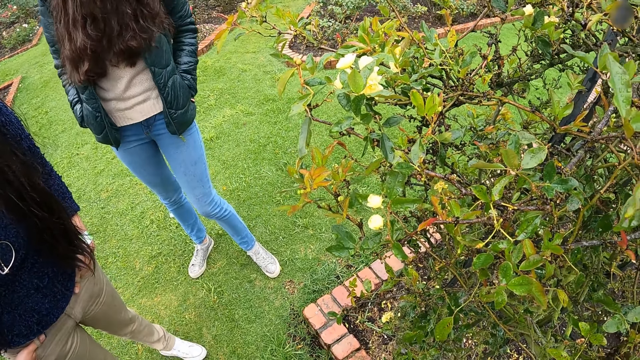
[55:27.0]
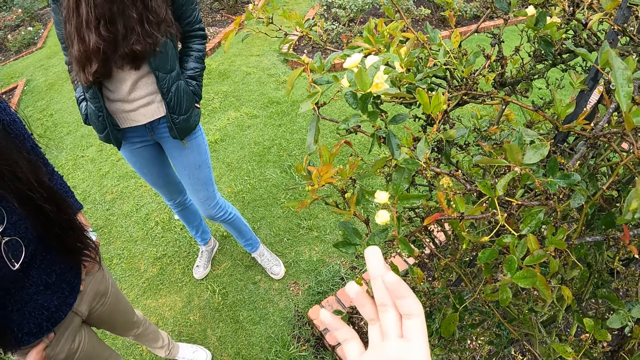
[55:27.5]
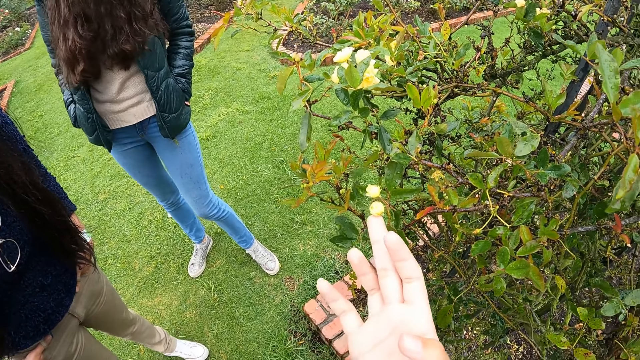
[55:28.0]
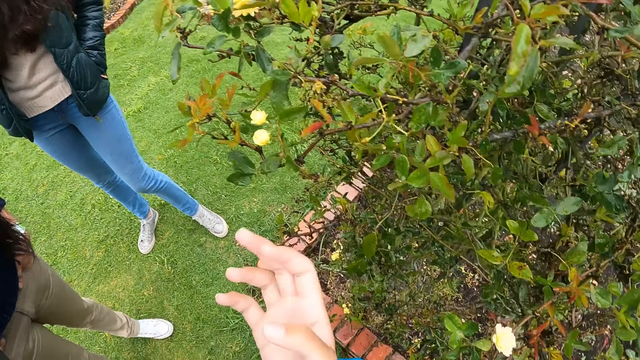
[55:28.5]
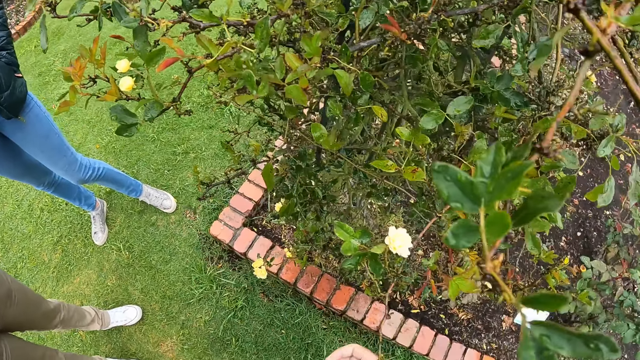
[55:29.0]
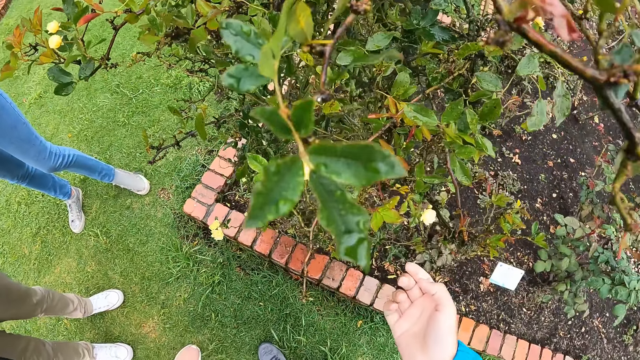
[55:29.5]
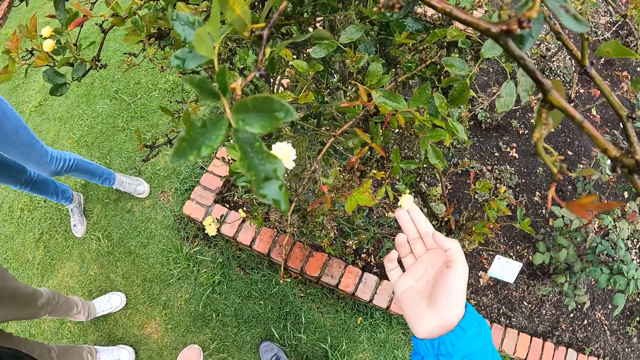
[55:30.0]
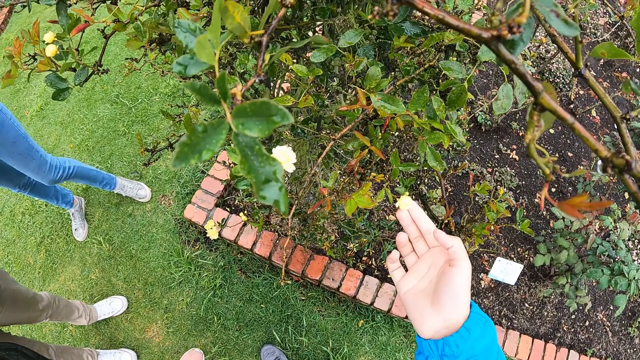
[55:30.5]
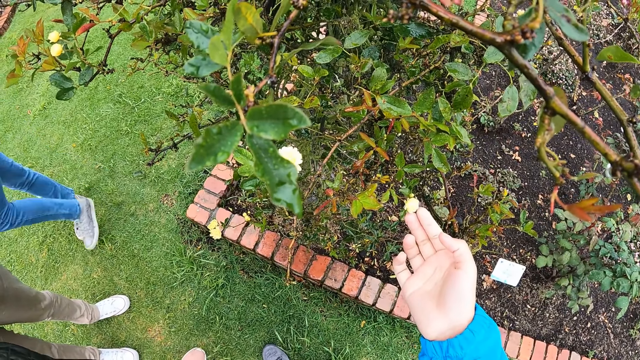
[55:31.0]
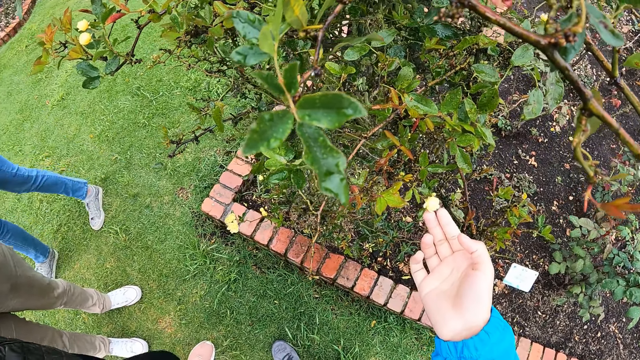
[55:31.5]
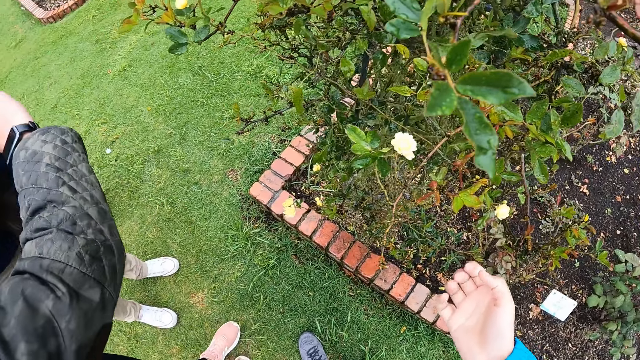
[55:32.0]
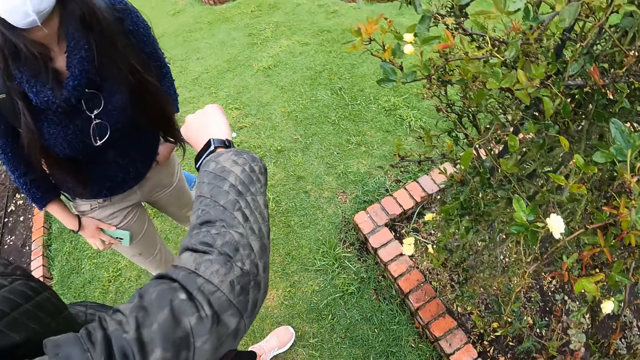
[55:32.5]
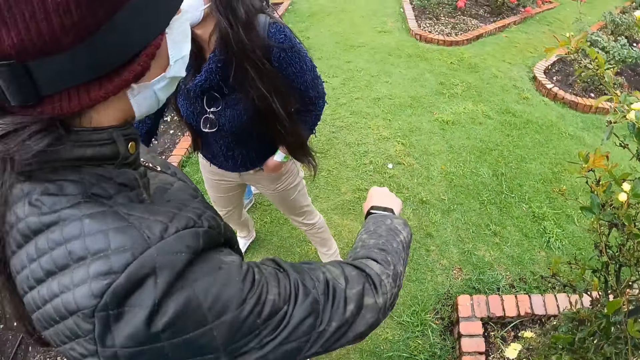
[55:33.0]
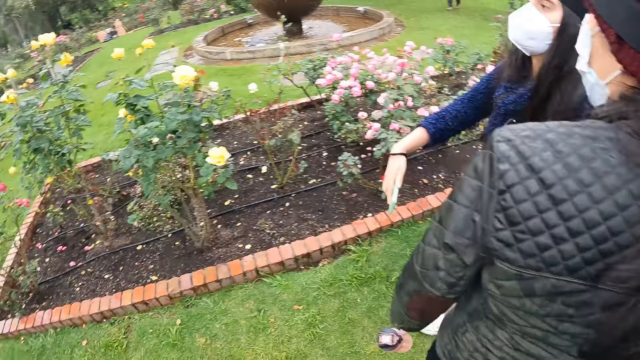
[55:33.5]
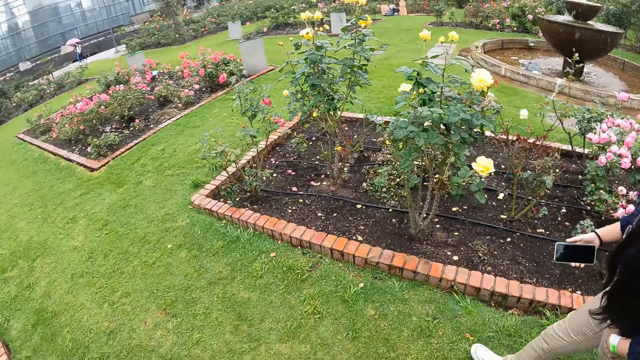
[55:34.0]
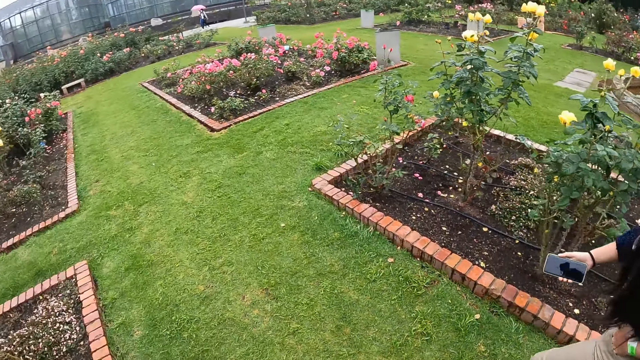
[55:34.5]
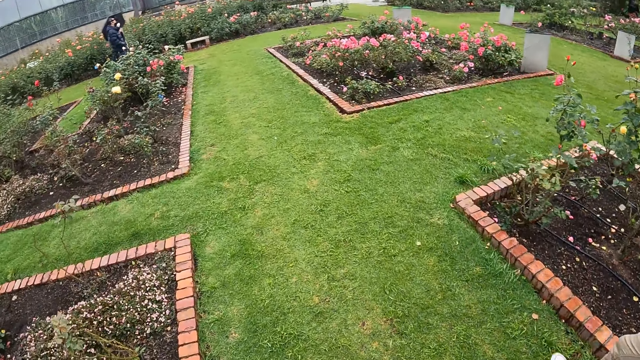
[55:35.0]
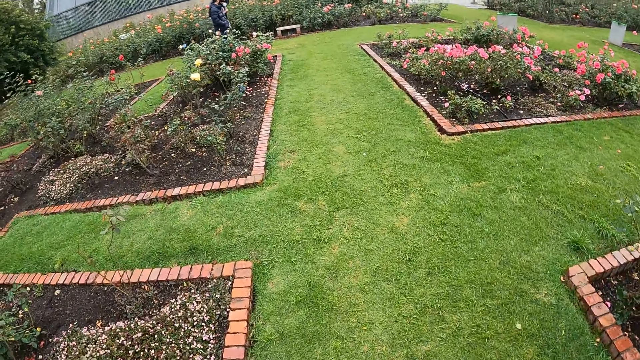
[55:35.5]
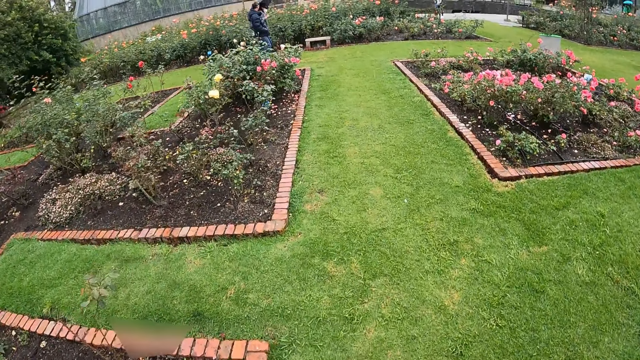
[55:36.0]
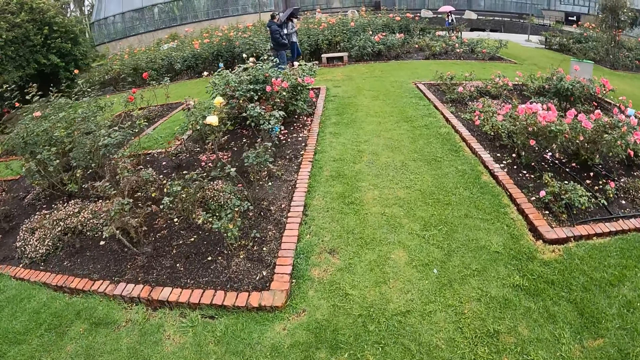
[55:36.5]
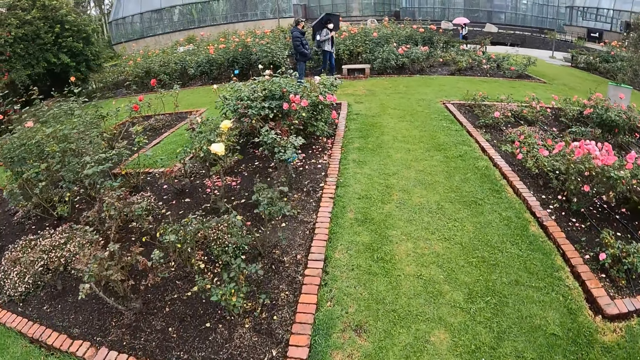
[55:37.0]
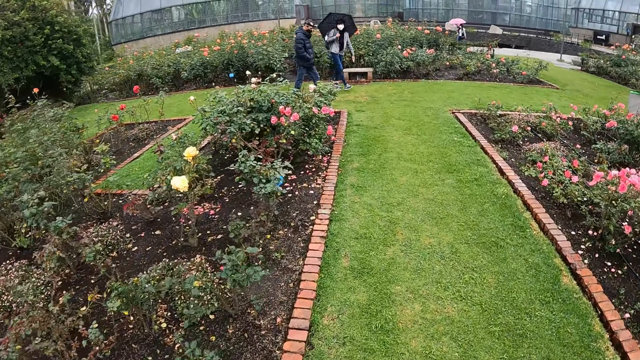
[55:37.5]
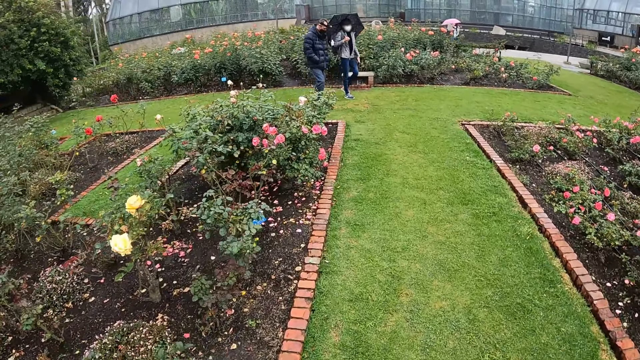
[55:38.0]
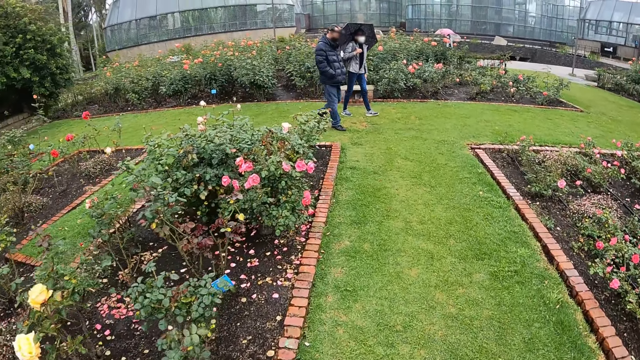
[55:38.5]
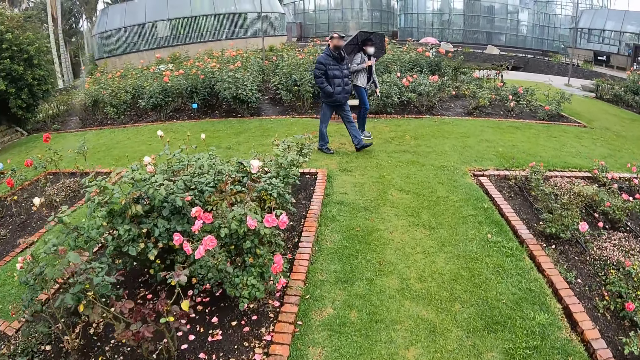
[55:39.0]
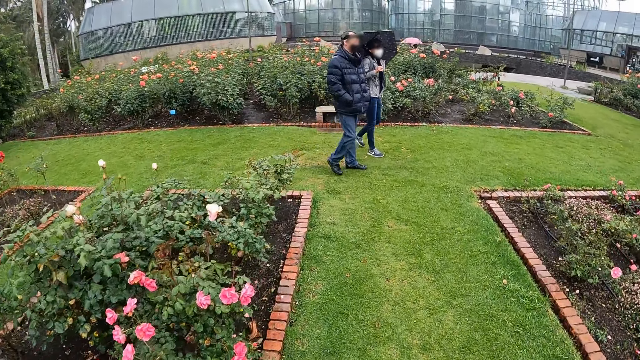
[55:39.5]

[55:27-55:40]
The camera wearer touches a flower of cleome gynandra with her right hand. She touches it again. The woman holds a phone with her right hand. A man interacts with another woman. The man walks in the park. Another woman walks in the park. The camera wearer walks around the garden of flowers.

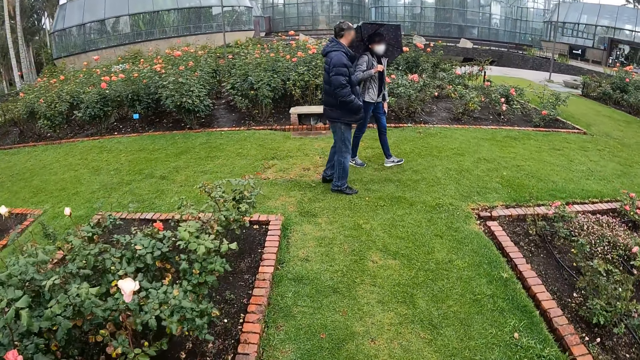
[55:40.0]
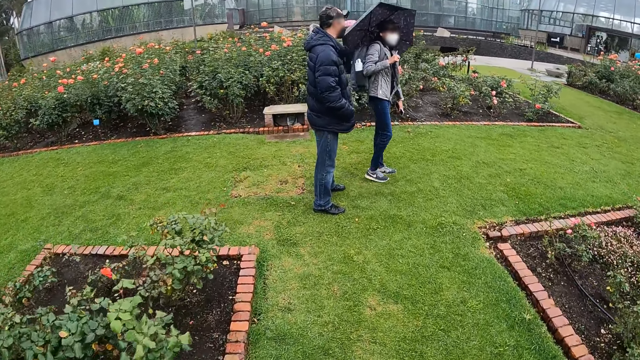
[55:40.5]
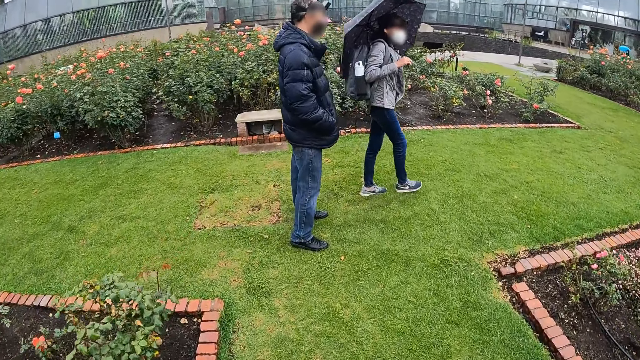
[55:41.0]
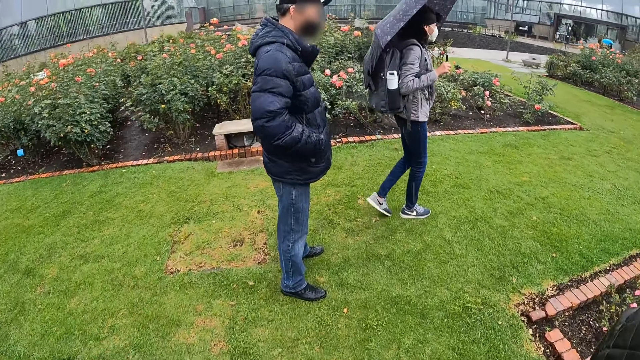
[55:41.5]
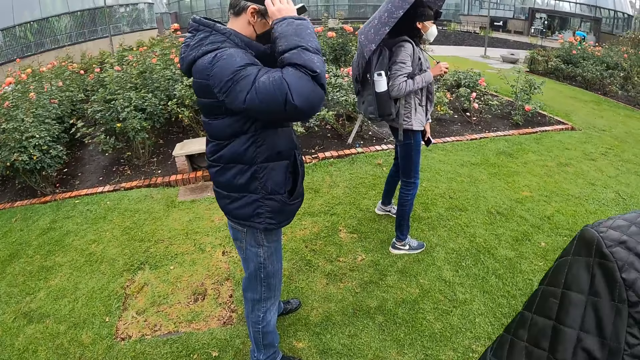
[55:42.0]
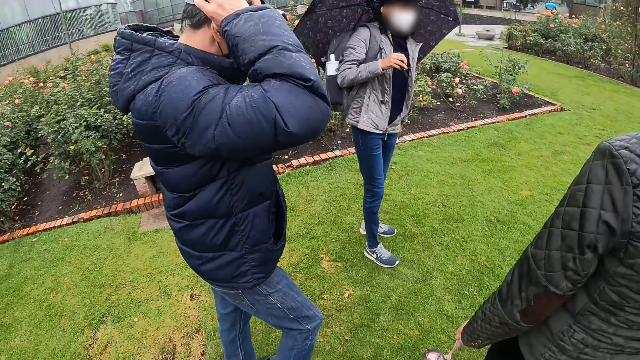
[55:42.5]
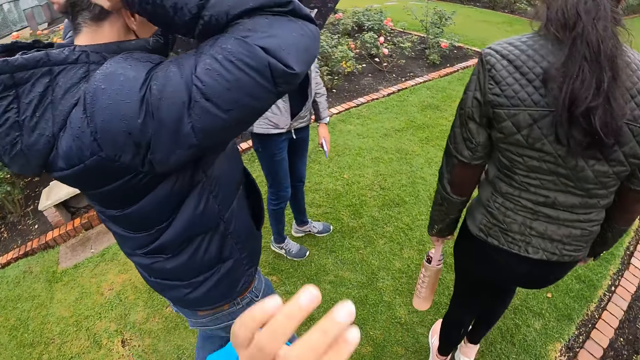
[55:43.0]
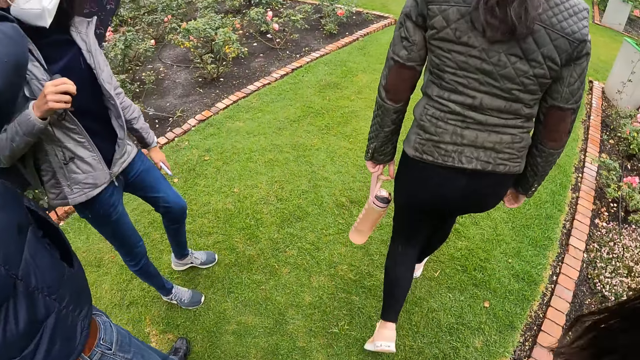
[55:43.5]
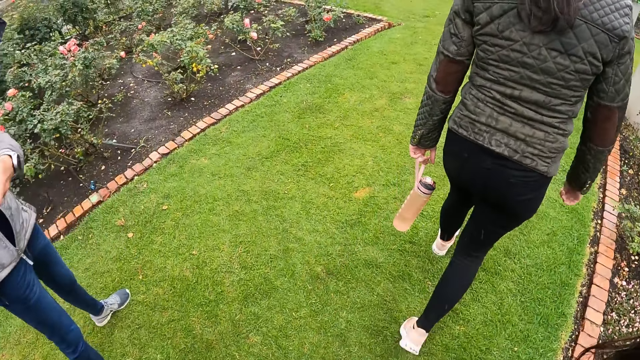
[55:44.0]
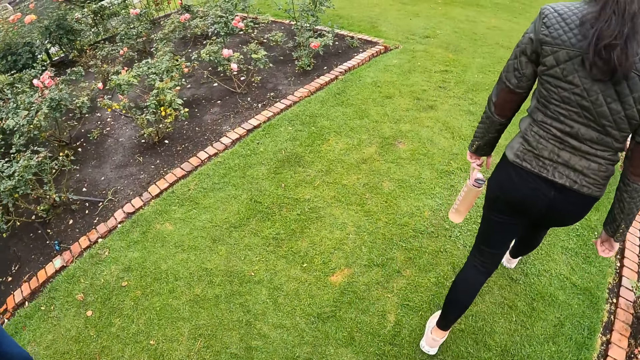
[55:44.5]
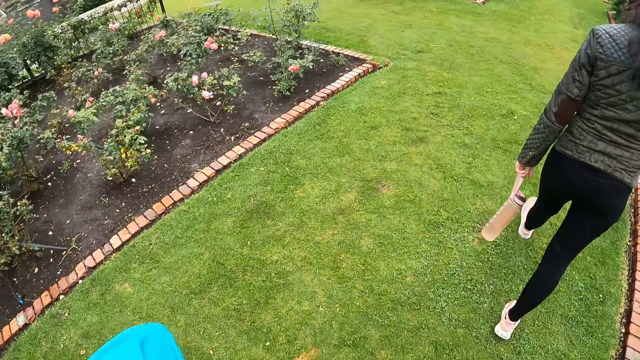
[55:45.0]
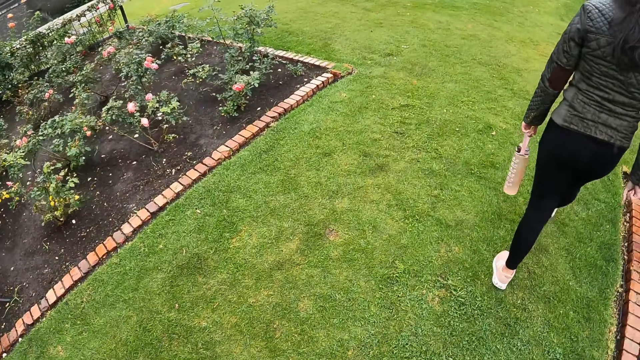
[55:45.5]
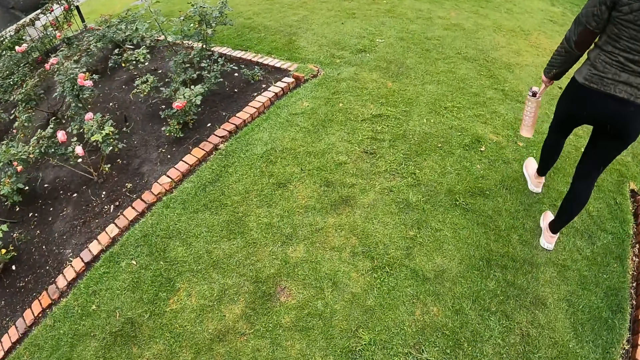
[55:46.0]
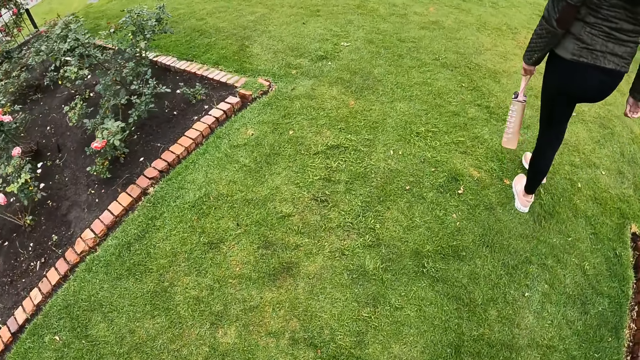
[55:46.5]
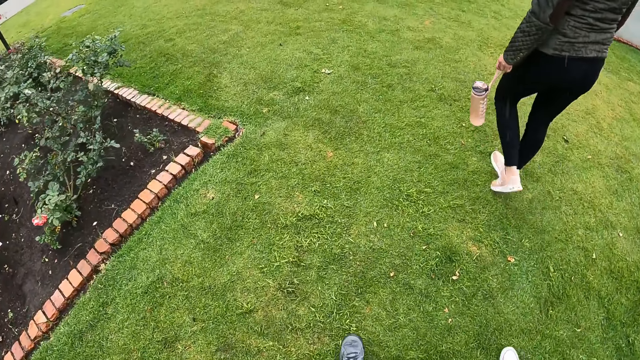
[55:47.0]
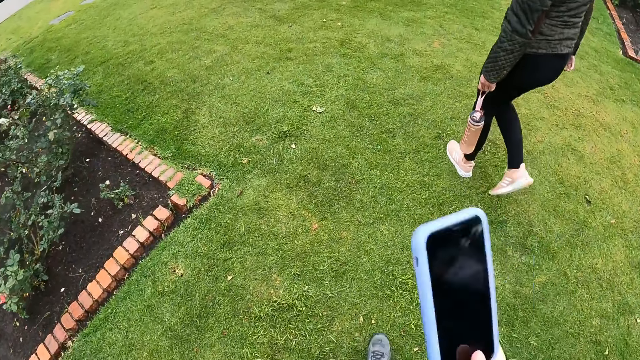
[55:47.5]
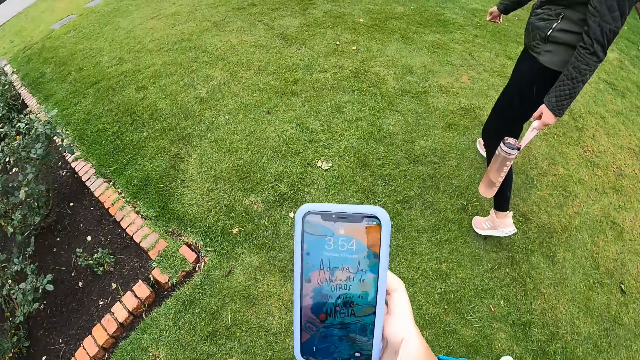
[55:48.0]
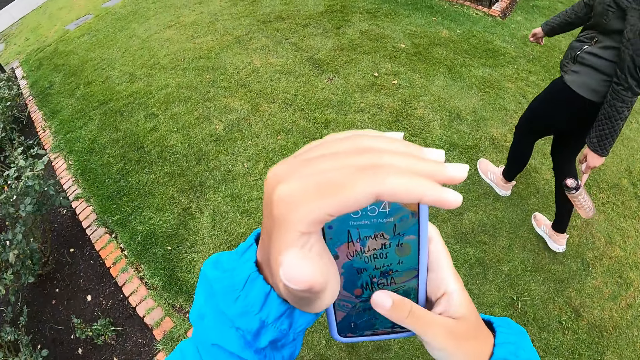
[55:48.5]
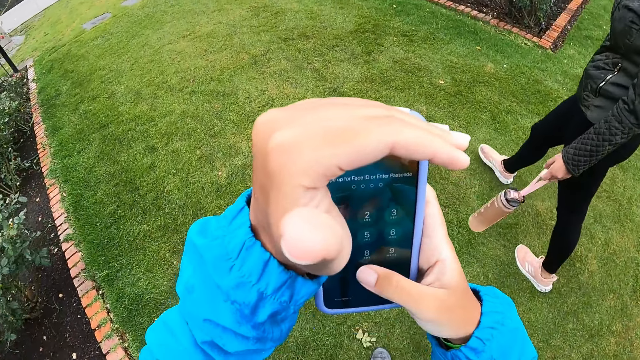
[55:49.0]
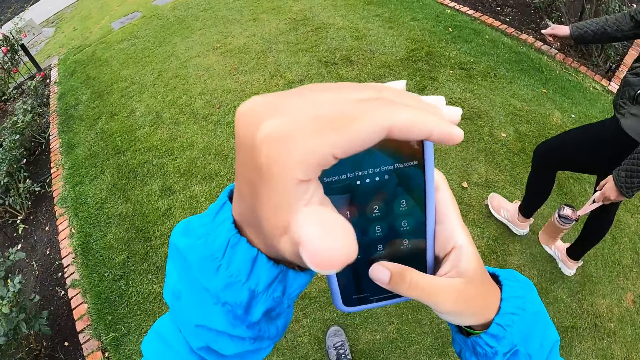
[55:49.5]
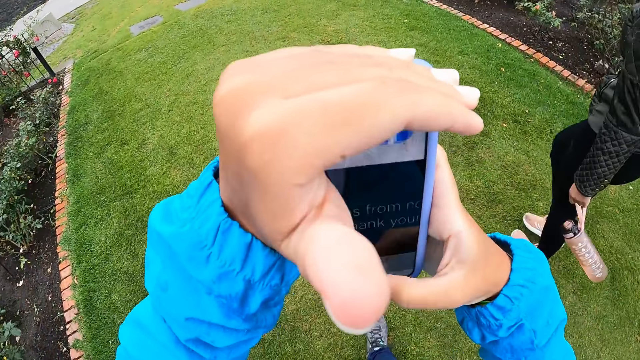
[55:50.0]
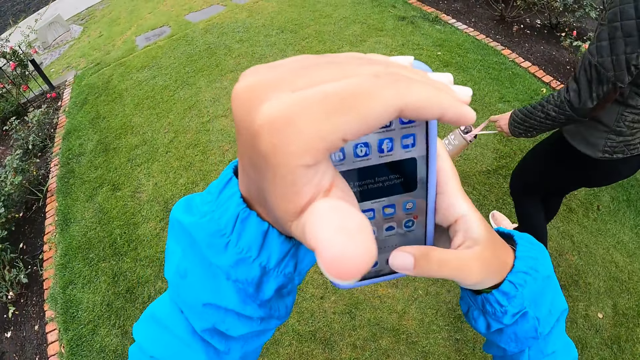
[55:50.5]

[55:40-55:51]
The man adjusts a camera in his head with his hands. A woman walks in the park. The camera wearer holds a phone with her hands. She operates the phone with her right hand.
